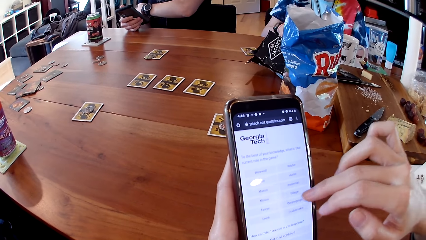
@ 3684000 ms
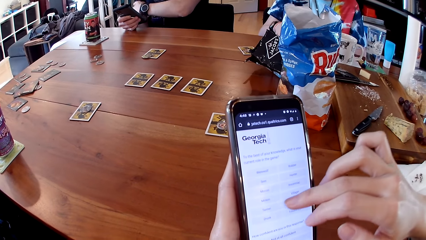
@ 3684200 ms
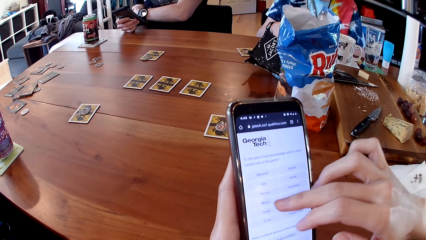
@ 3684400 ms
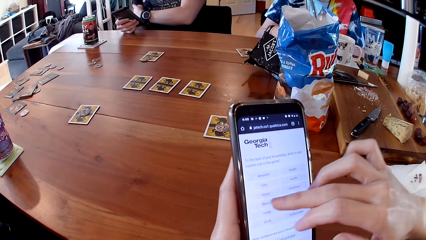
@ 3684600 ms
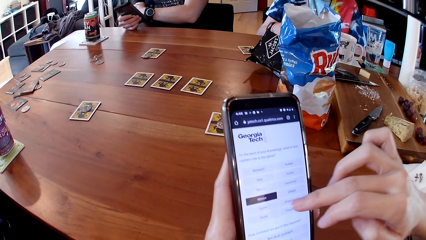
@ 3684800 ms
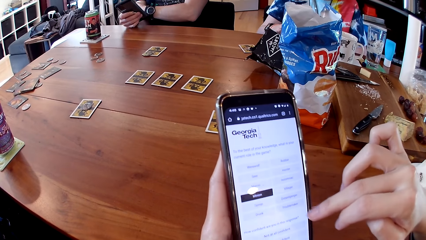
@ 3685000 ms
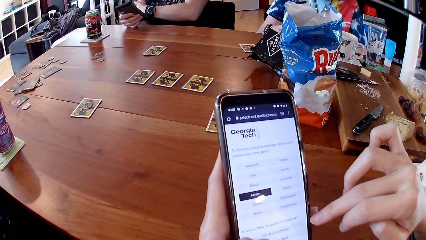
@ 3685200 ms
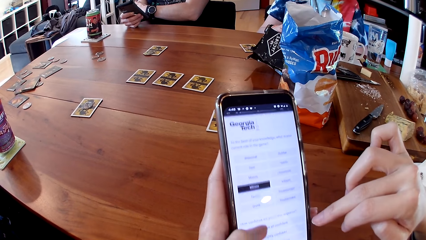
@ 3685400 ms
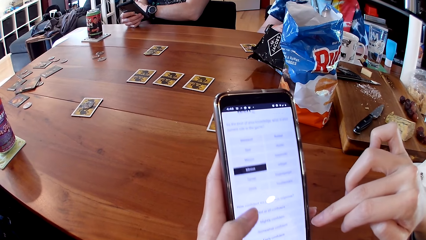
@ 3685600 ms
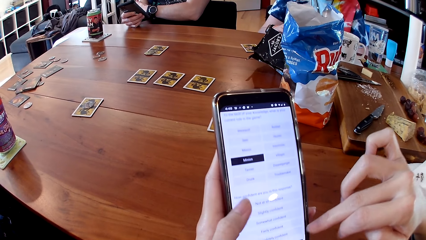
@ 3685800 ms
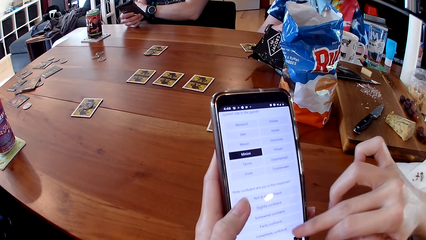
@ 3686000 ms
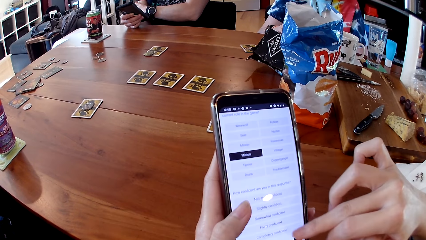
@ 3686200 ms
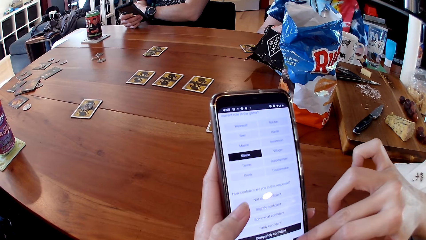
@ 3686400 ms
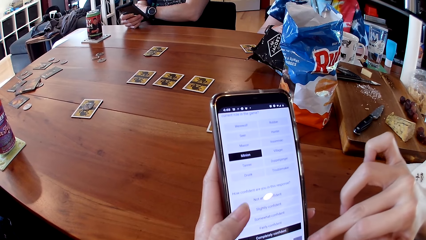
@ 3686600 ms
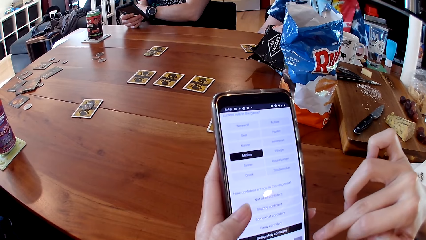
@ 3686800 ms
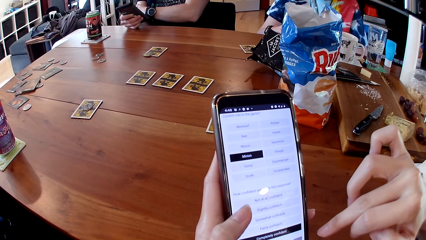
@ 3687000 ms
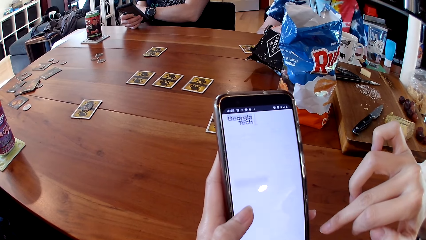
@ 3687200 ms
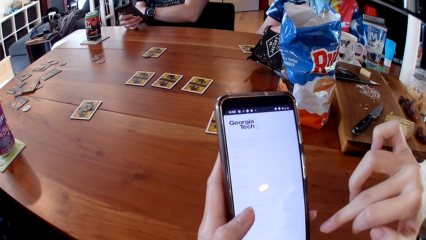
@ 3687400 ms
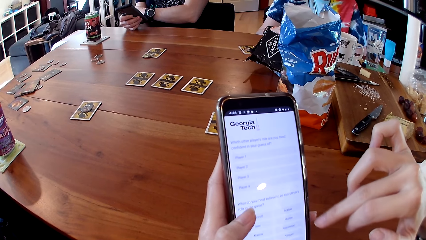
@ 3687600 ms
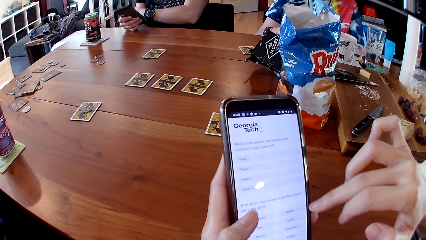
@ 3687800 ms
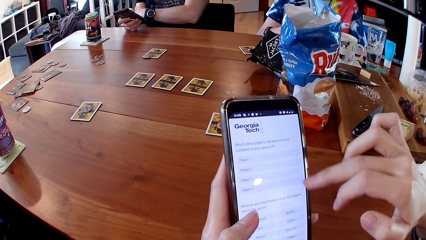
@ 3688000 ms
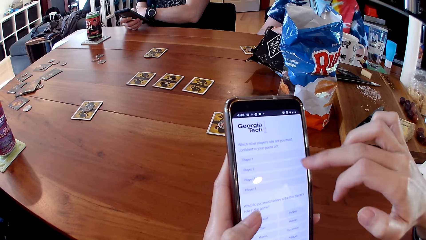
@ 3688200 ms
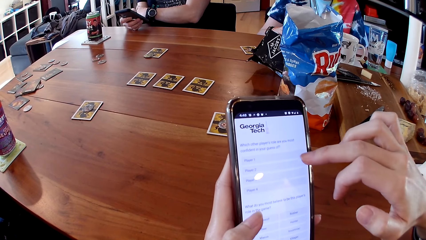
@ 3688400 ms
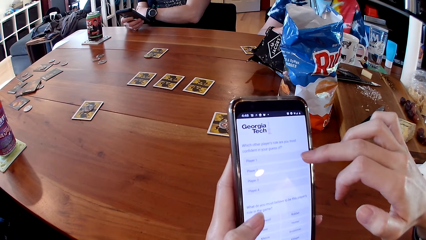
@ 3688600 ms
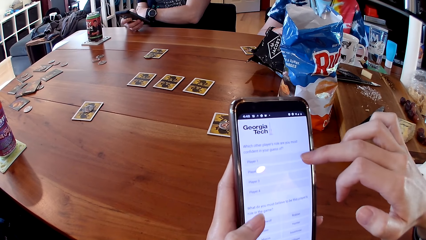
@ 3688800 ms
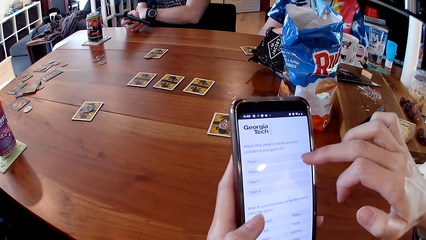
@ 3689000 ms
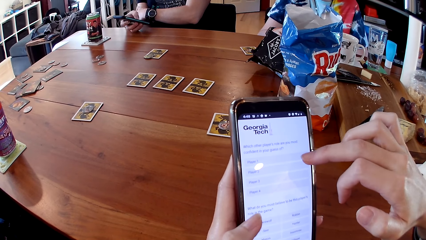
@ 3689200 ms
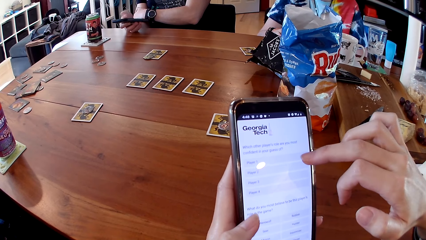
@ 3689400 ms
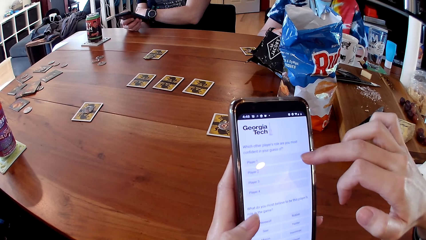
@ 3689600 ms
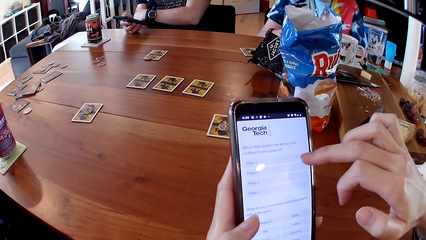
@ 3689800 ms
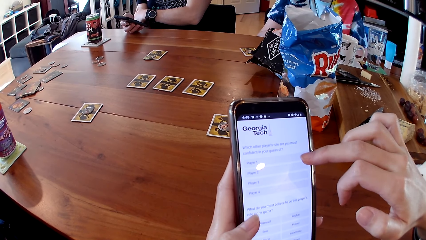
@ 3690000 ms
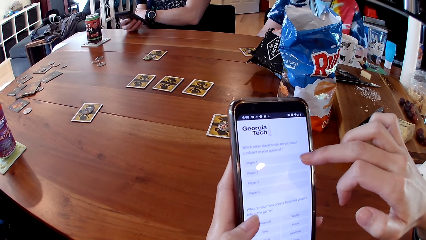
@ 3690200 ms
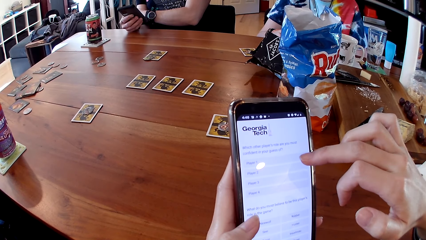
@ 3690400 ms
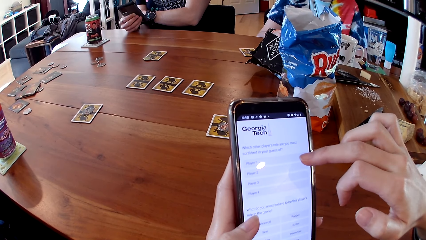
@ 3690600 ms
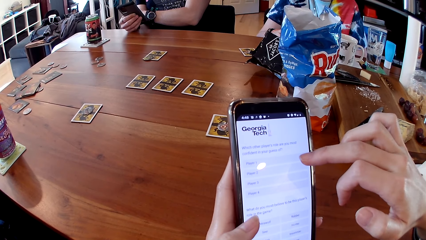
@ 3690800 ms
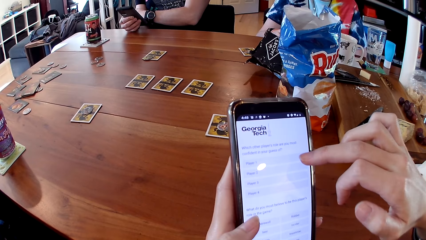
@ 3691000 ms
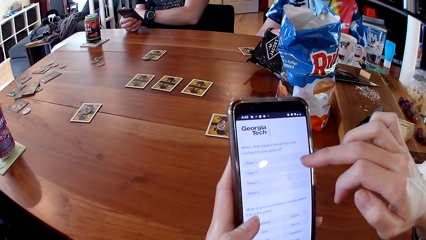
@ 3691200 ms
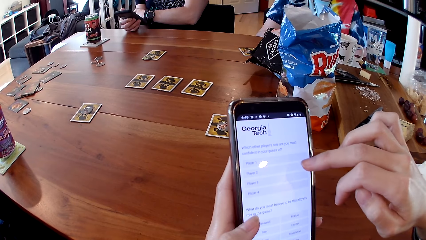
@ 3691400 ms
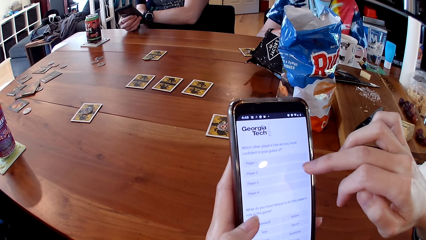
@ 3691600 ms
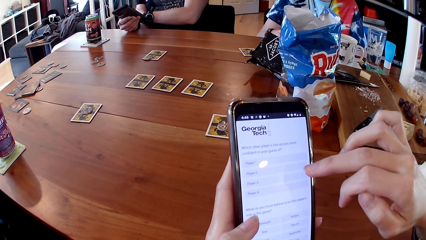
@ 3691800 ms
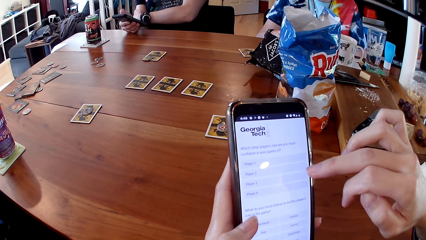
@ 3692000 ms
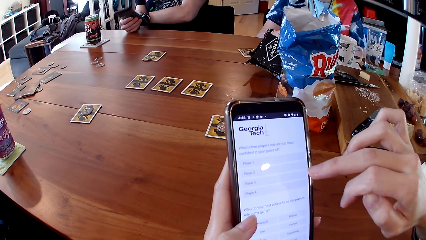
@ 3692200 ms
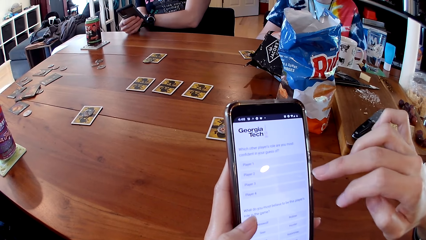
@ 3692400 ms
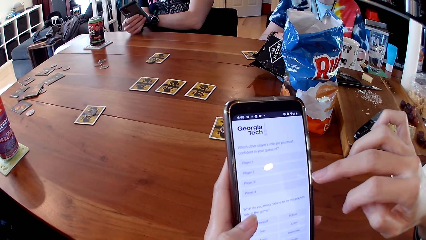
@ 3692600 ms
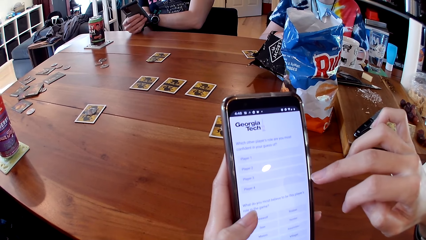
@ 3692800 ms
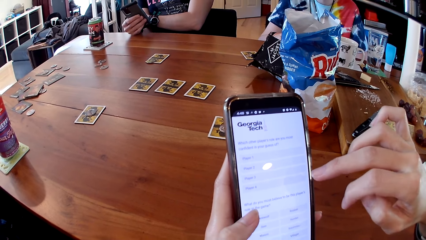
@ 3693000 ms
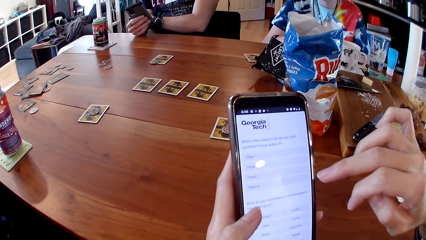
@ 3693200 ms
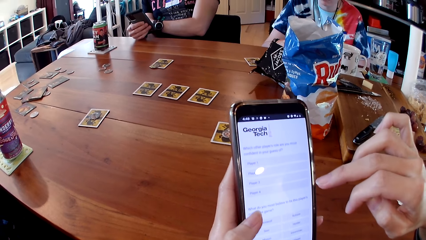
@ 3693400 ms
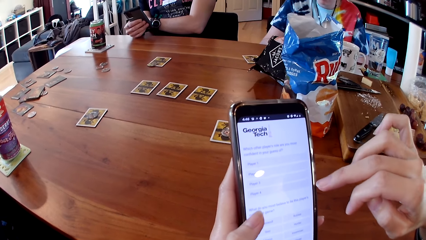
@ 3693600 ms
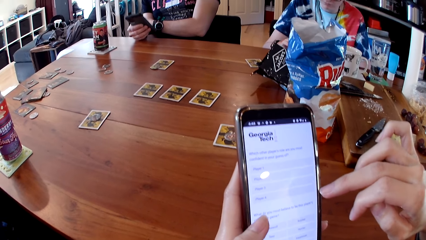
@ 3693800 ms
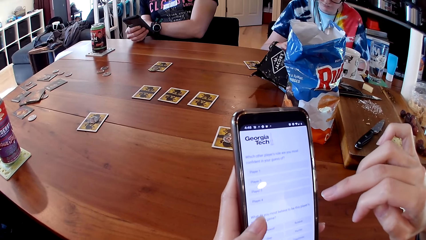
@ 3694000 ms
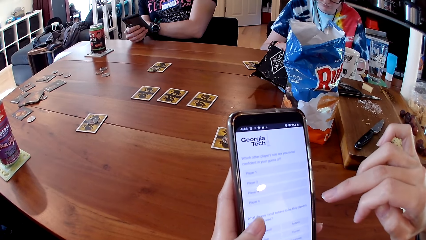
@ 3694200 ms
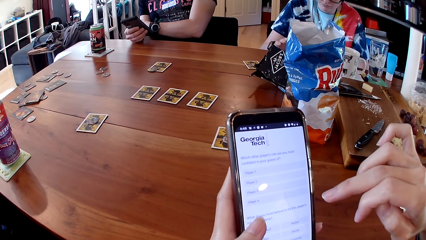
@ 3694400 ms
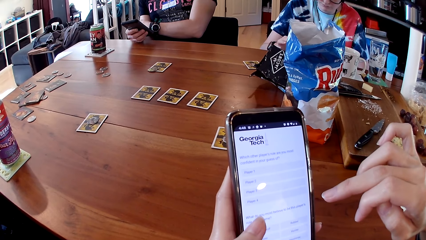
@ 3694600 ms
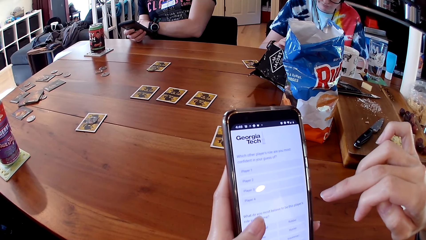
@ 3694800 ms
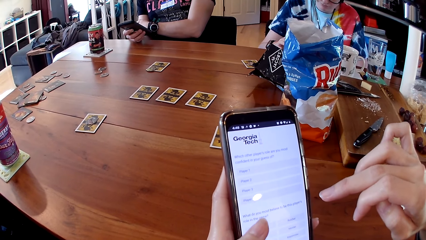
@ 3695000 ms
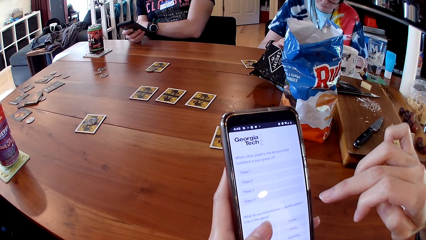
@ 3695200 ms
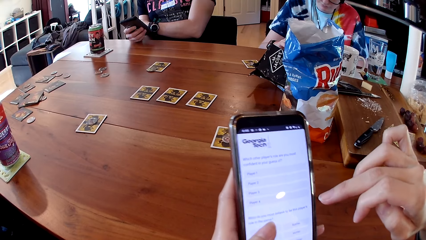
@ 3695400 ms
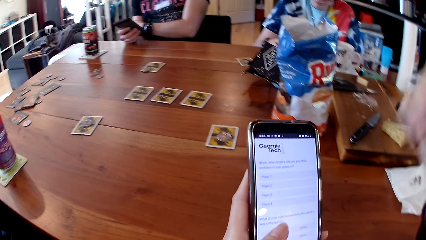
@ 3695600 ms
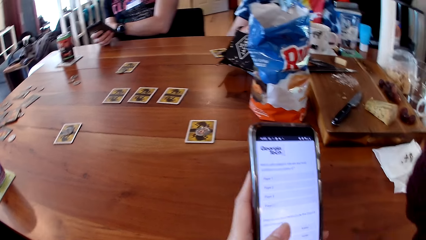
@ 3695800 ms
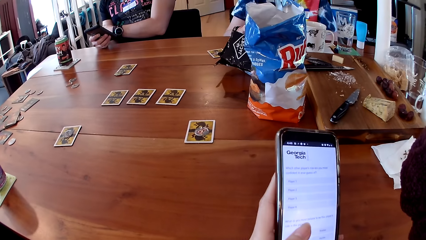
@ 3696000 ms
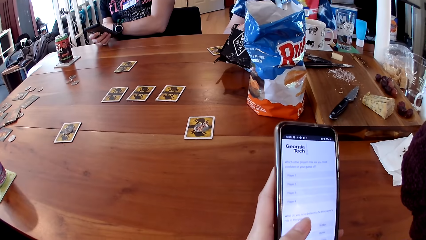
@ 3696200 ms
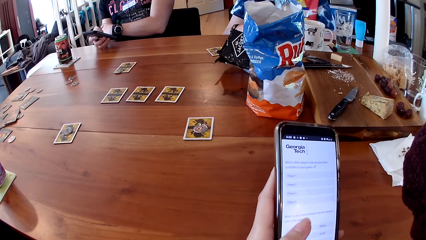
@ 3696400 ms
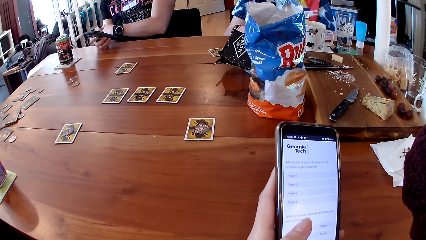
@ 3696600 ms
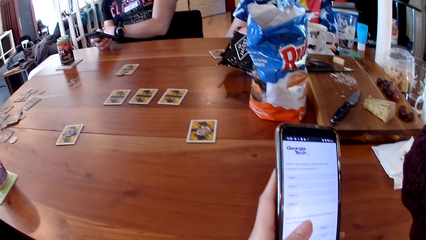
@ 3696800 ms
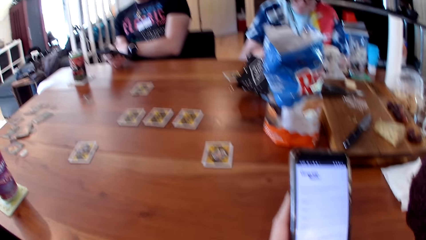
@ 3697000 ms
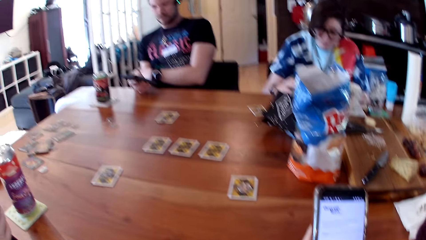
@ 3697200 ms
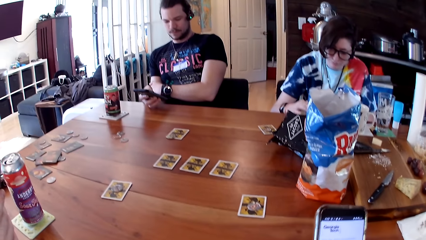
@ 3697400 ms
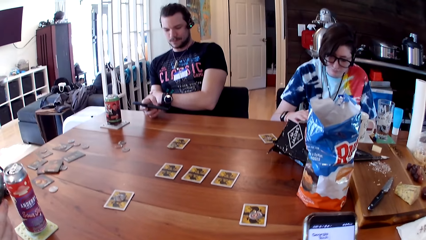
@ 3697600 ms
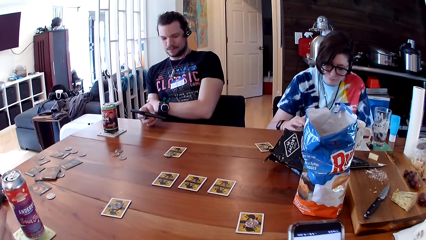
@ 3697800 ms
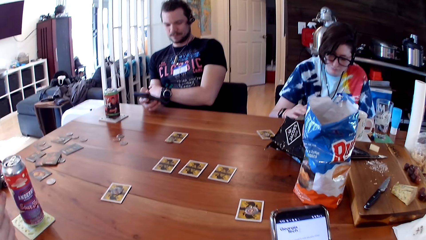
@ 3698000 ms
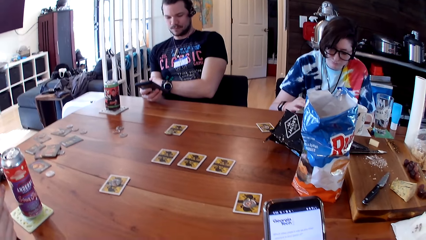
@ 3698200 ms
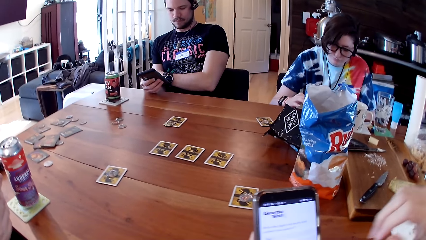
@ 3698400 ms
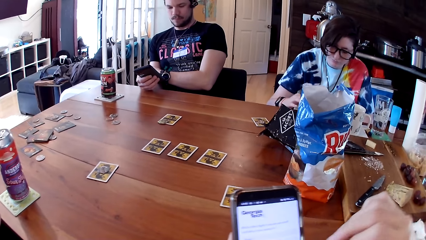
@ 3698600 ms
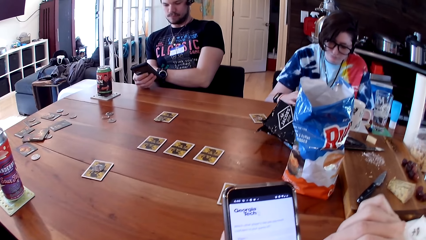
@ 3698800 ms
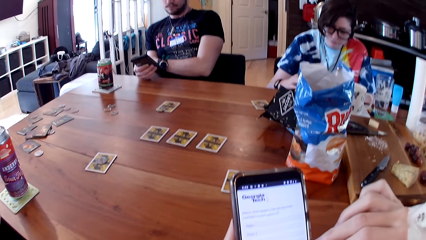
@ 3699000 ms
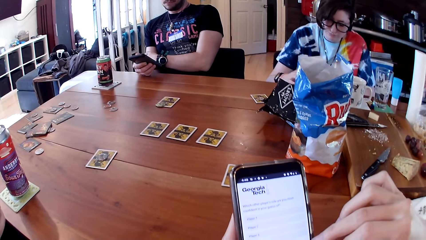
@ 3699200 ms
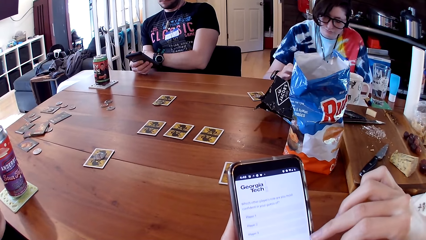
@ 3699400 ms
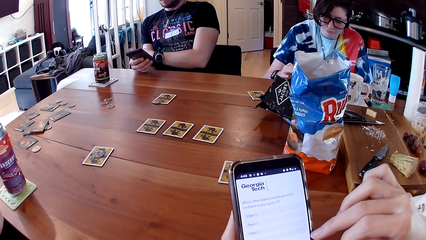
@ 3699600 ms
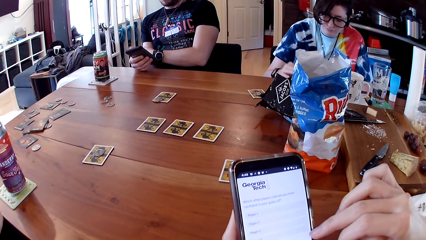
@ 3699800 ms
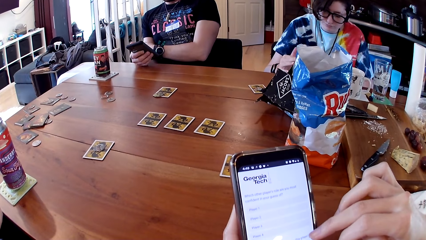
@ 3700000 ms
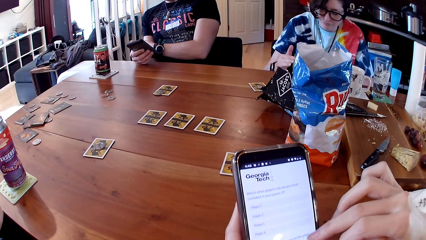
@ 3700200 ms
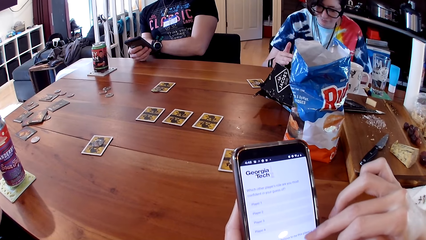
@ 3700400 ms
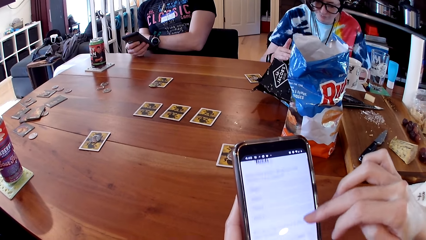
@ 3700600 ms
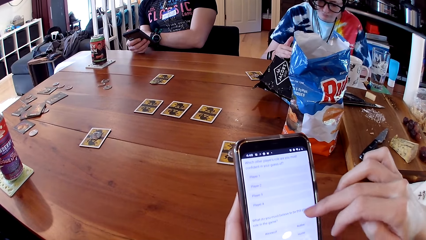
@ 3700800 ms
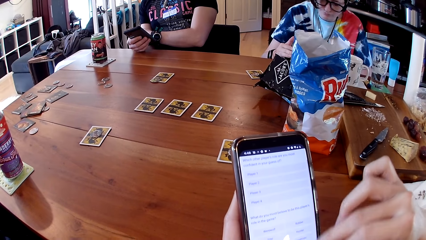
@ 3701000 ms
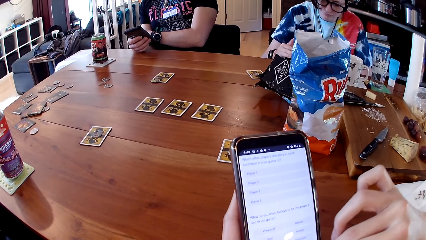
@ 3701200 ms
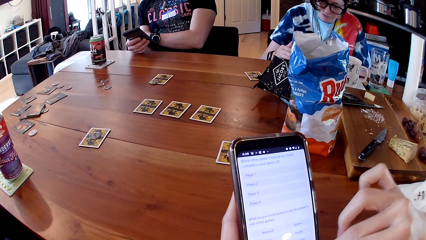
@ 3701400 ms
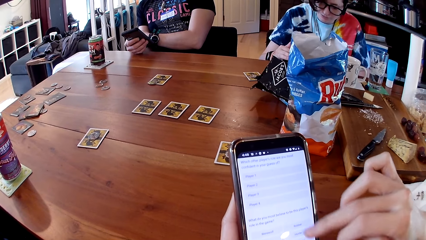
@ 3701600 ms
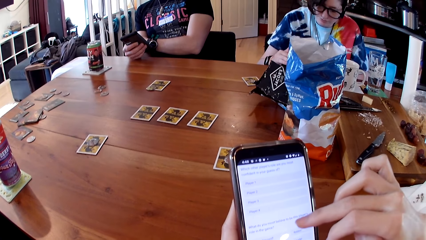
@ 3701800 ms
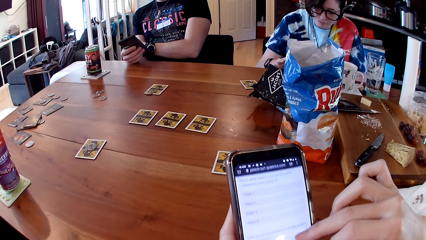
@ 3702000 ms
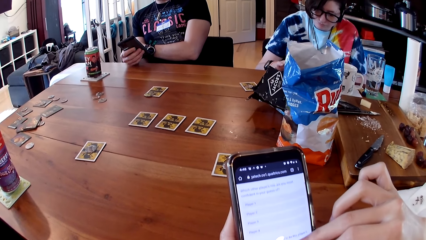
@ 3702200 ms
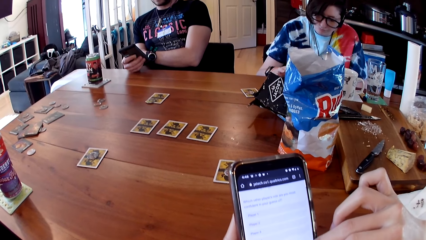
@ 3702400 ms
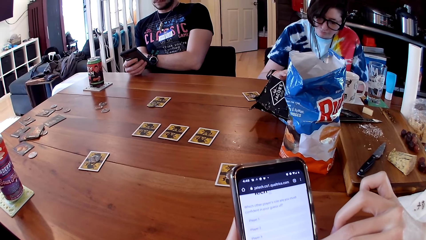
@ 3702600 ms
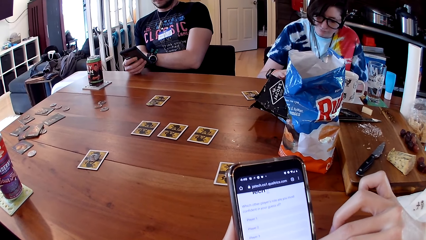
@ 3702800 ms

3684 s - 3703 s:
The camera wearer scrolls the phone with his left thumb. He scrolls the phone with his right hand. He raises his right hand. He scrolls the phone with his right hand.
